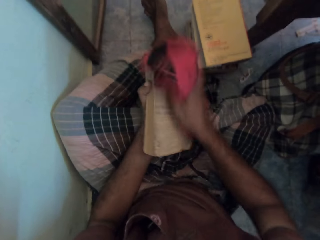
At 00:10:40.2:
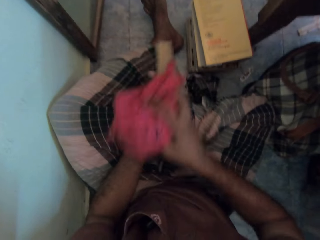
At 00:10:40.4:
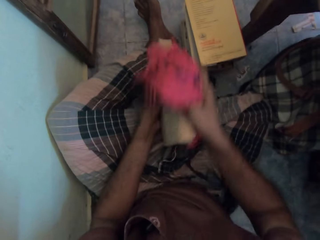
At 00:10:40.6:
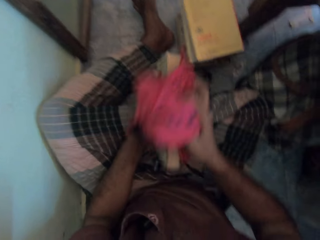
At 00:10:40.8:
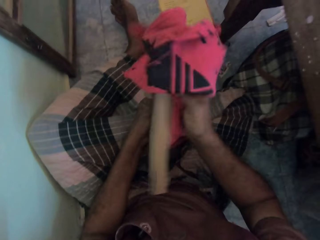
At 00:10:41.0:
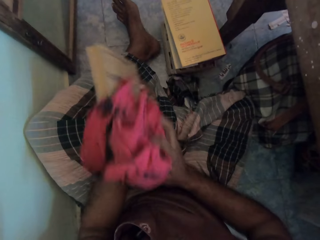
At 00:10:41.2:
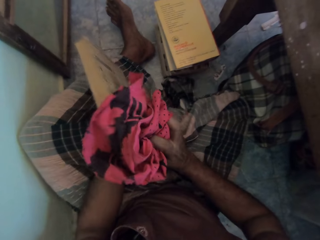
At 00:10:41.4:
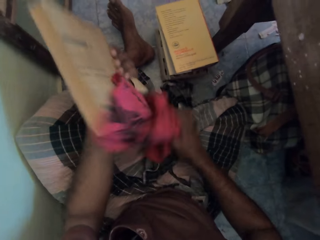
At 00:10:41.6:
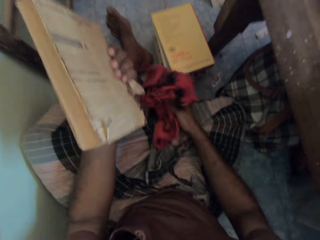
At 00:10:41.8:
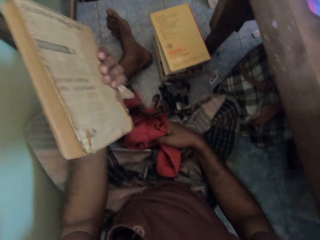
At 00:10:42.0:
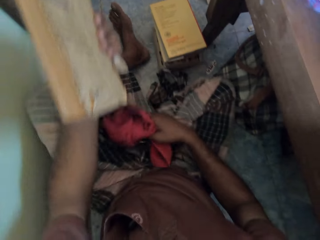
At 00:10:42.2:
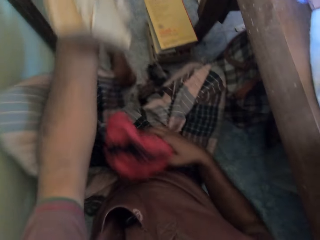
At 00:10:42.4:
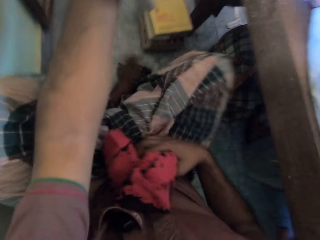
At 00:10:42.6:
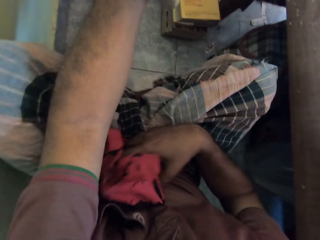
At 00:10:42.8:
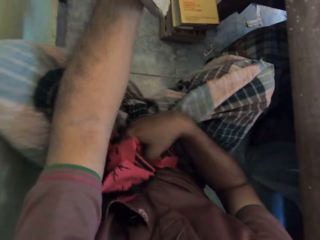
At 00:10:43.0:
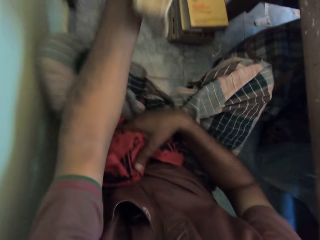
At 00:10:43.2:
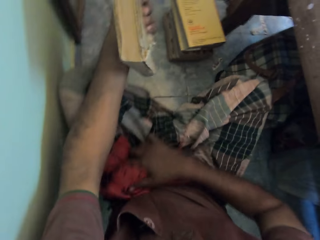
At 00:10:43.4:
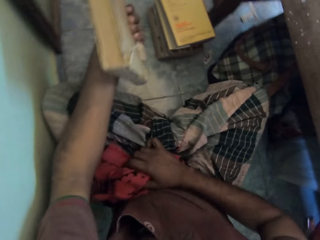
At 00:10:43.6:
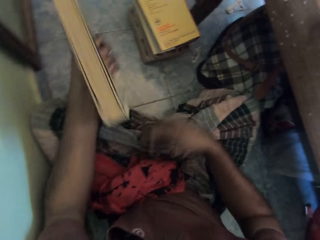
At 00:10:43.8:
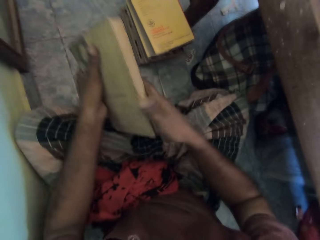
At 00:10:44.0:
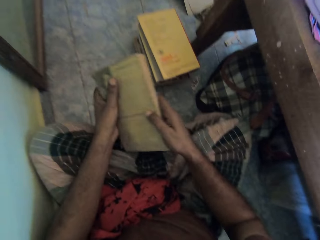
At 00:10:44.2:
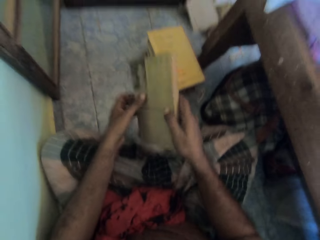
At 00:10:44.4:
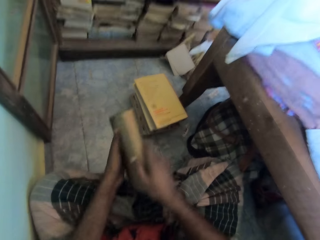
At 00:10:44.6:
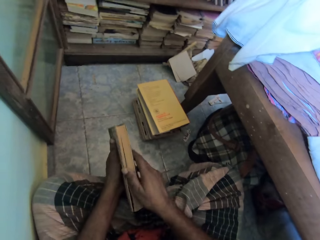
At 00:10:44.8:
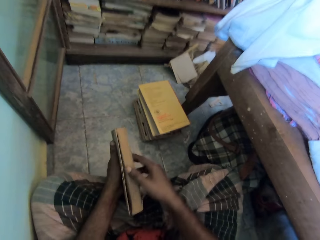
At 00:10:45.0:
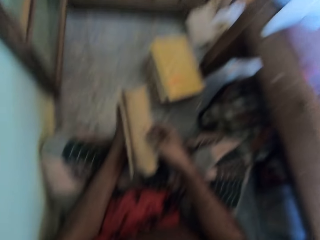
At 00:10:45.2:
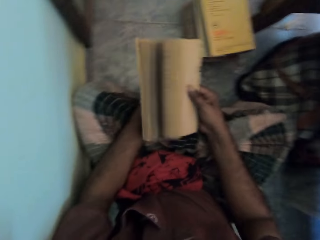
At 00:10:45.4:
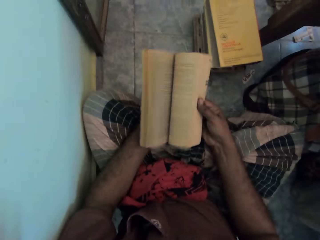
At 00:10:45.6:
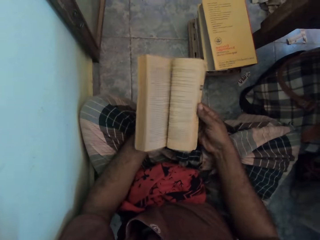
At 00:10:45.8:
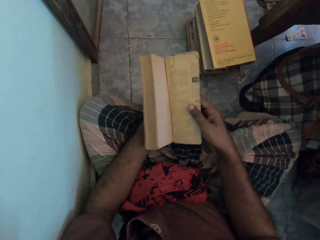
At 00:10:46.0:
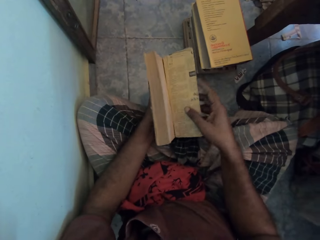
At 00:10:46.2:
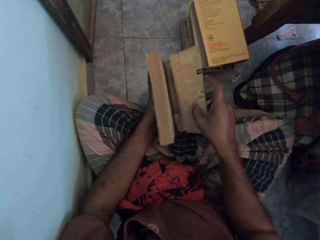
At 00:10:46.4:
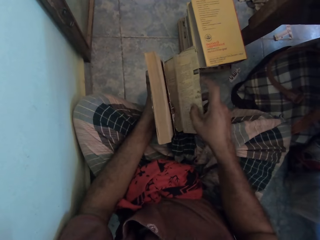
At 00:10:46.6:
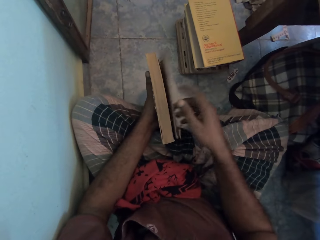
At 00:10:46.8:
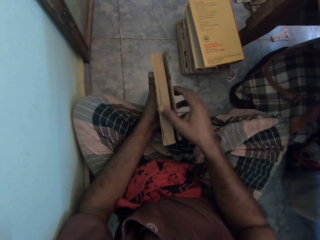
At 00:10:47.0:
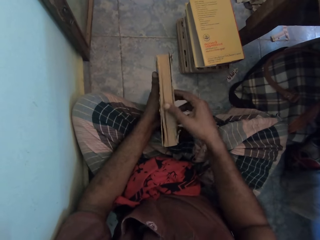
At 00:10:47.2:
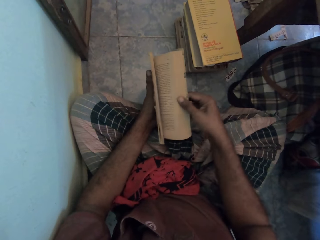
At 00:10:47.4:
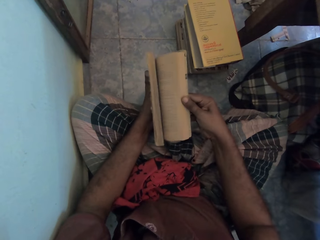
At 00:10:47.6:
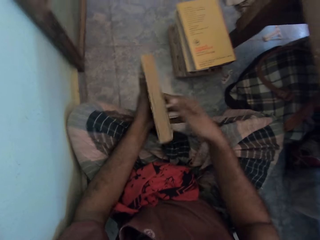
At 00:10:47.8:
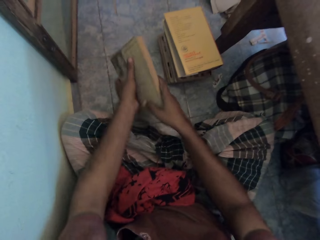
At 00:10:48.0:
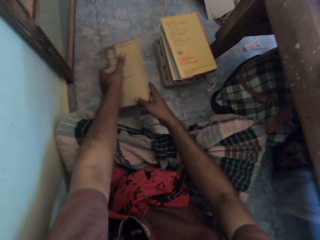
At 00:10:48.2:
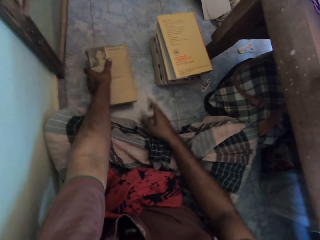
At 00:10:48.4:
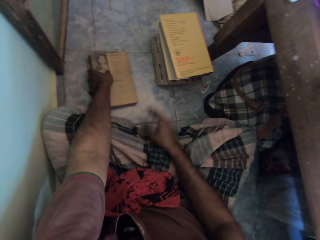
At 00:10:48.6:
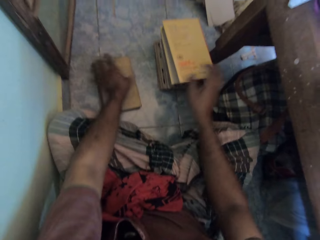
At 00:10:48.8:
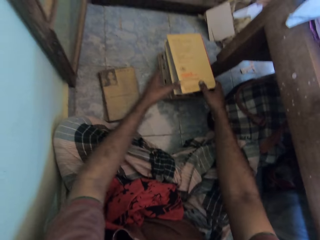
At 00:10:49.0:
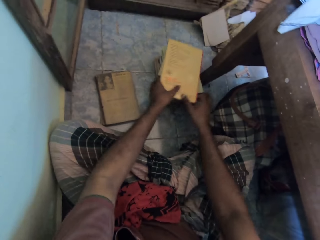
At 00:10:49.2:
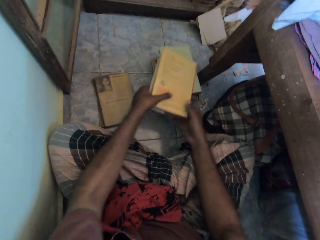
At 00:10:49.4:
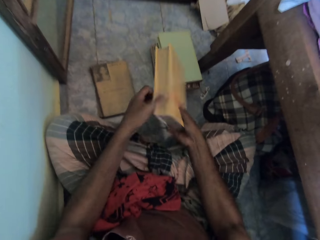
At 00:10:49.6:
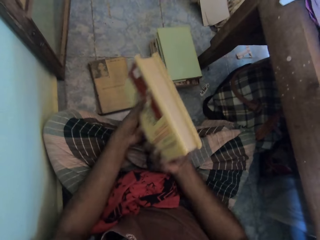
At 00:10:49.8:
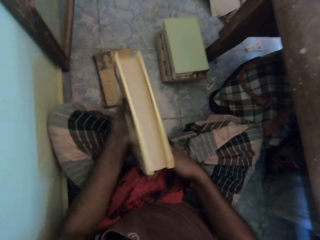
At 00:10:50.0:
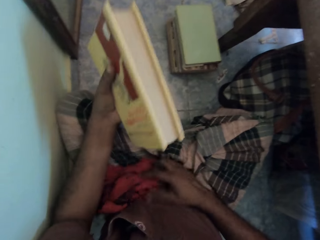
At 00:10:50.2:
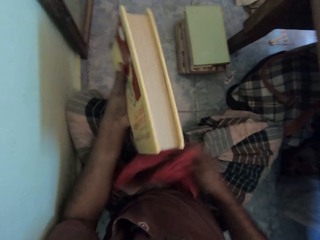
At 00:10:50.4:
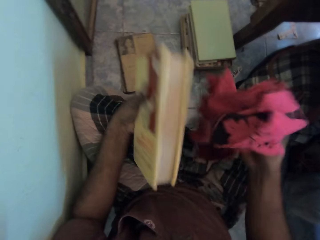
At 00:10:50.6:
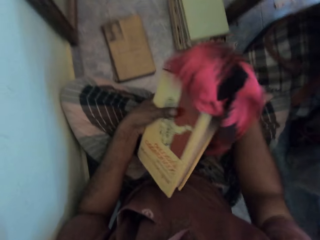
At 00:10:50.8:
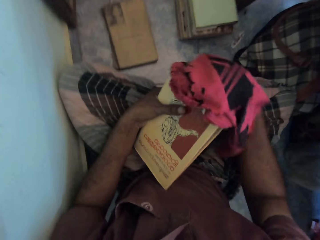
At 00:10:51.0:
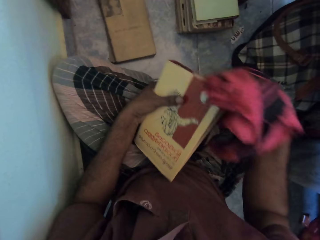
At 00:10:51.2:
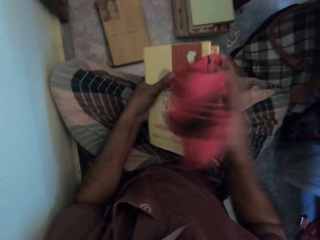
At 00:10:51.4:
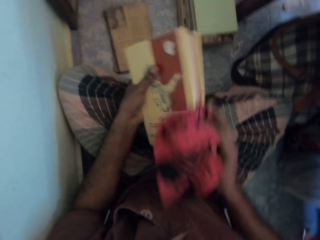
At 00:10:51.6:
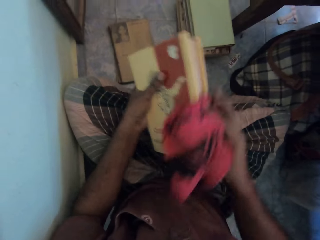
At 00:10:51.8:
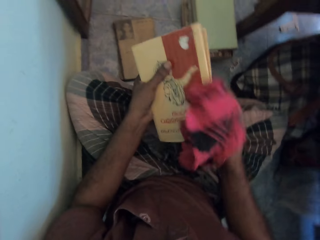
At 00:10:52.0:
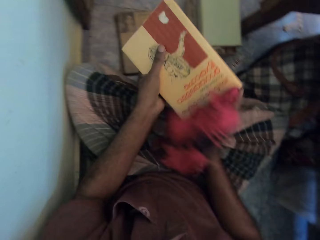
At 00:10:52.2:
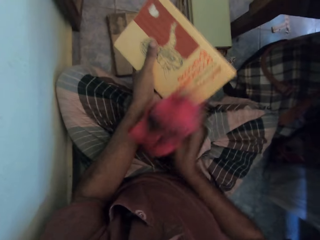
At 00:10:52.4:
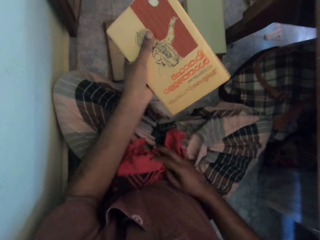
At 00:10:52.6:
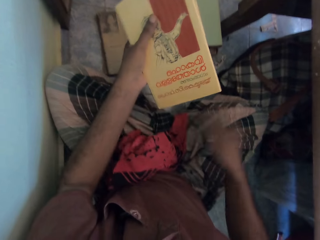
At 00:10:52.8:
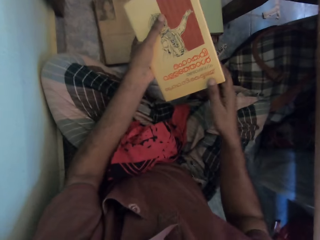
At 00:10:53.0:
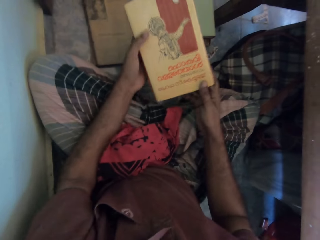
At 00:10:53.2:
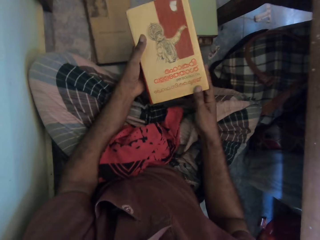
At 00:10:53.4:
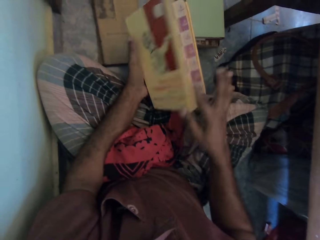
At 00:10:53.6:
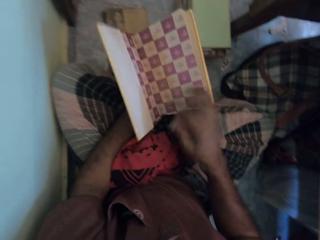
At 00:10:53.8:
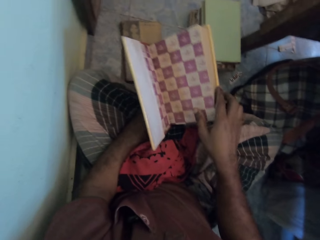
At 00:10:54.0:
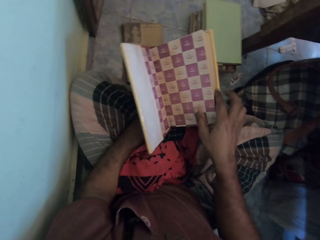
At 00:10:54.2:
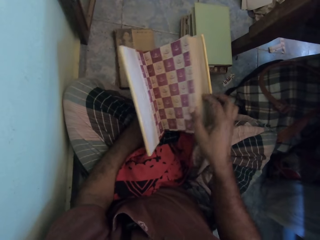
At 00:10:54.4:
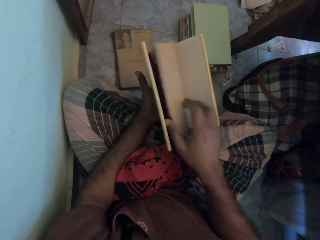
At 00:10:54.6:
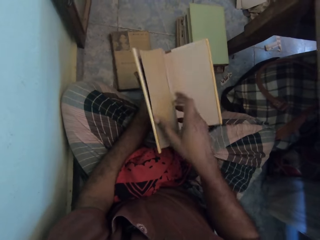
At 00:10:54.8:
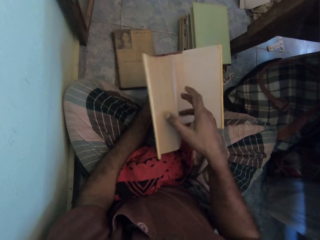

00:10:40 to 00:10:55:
The camera wearer puts the cloth on his lap. He adjusts his feet. He holds the book with the right hand and opens the pages in the book. He puts the book on the floor. He picks up a book from the floor. He picks up the cloth with the left hand and cleans the book with the cloth. He puts the cloth on his lap. He drops the cloth. He opens the pages on the book.

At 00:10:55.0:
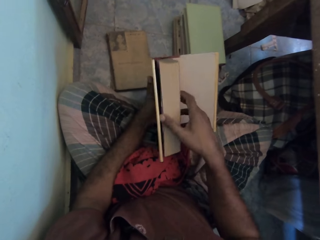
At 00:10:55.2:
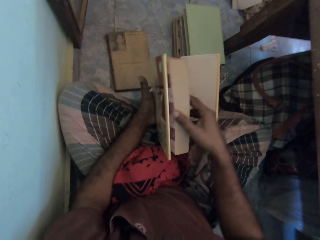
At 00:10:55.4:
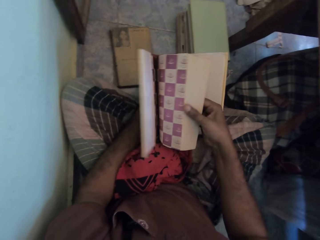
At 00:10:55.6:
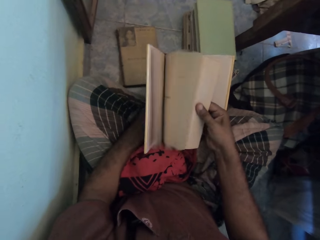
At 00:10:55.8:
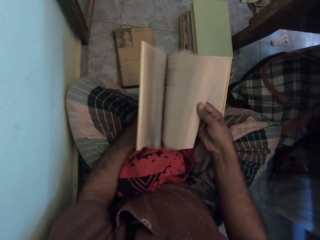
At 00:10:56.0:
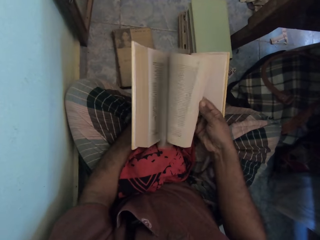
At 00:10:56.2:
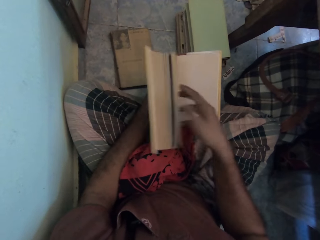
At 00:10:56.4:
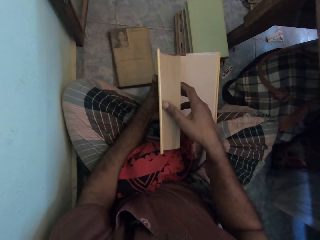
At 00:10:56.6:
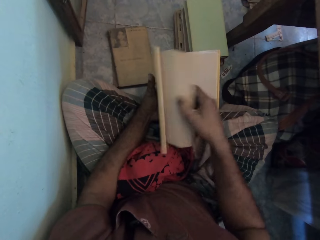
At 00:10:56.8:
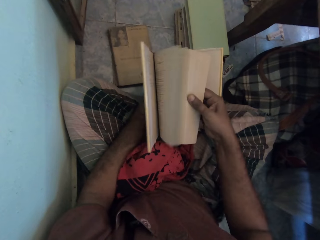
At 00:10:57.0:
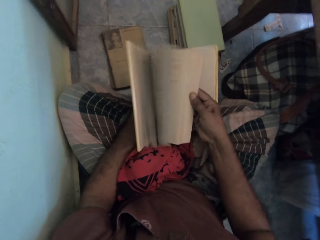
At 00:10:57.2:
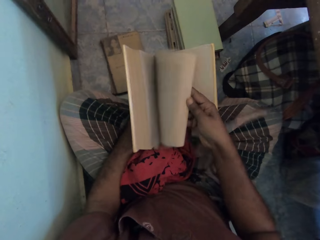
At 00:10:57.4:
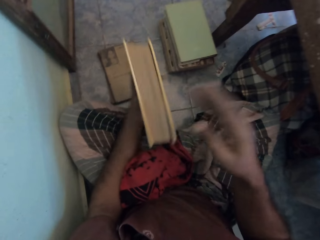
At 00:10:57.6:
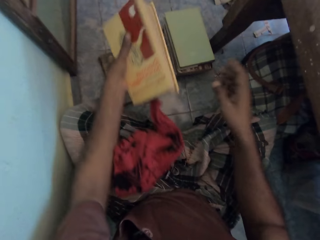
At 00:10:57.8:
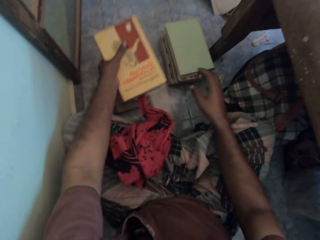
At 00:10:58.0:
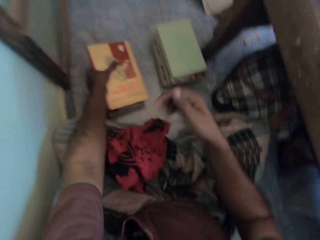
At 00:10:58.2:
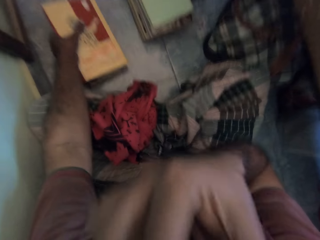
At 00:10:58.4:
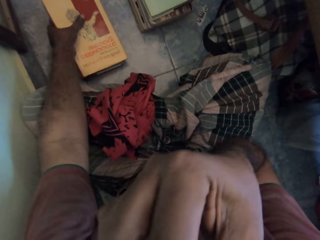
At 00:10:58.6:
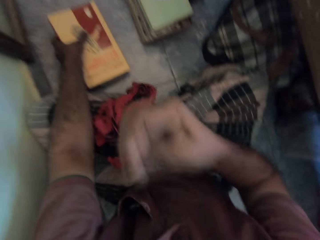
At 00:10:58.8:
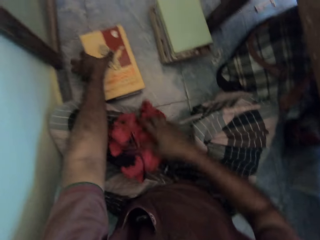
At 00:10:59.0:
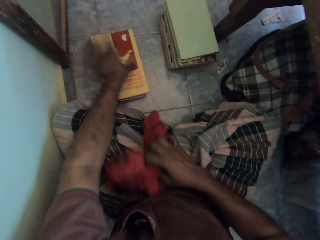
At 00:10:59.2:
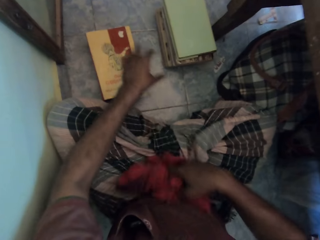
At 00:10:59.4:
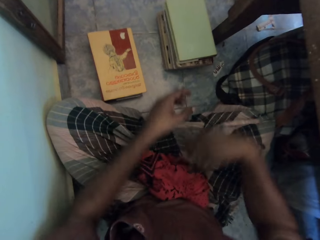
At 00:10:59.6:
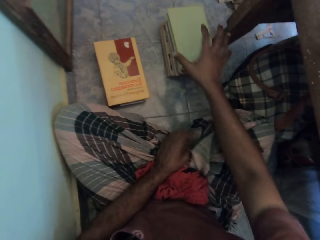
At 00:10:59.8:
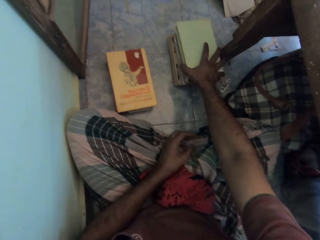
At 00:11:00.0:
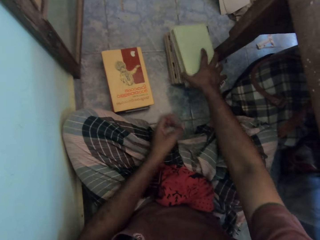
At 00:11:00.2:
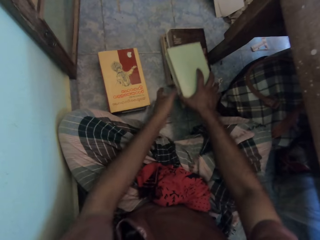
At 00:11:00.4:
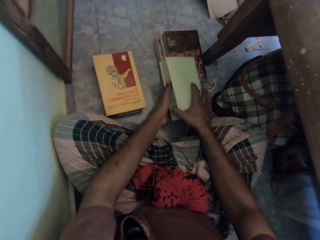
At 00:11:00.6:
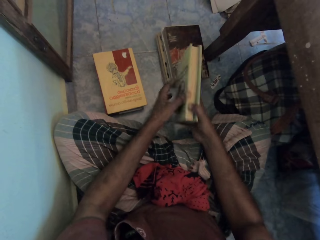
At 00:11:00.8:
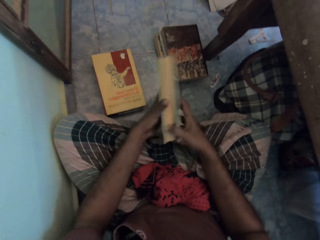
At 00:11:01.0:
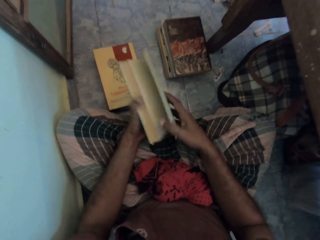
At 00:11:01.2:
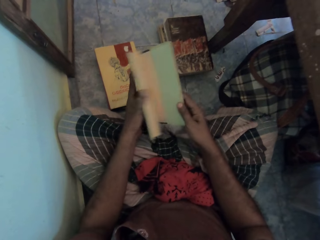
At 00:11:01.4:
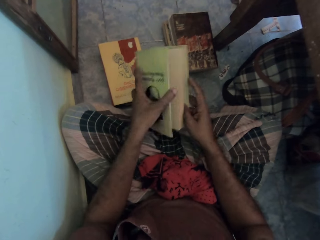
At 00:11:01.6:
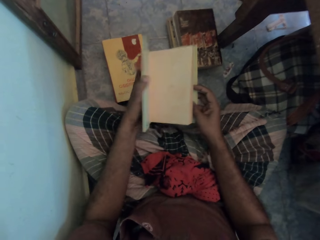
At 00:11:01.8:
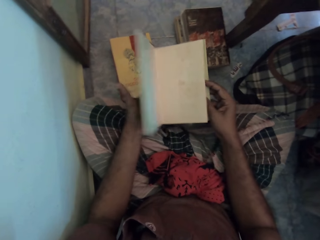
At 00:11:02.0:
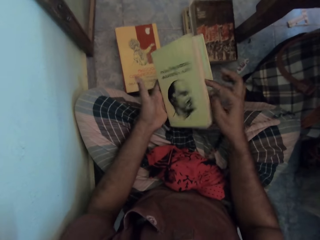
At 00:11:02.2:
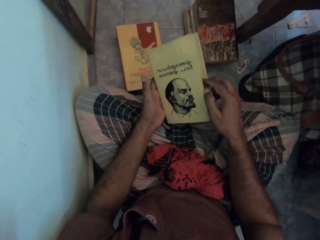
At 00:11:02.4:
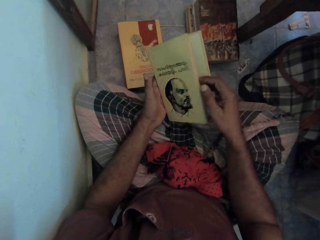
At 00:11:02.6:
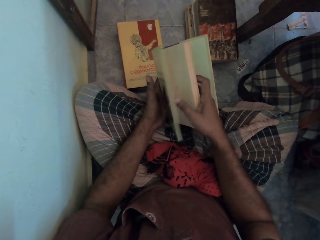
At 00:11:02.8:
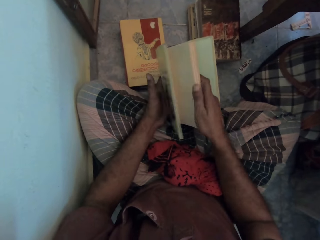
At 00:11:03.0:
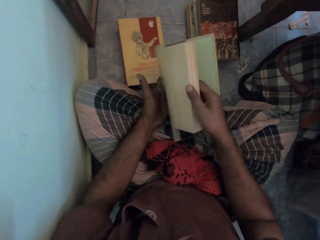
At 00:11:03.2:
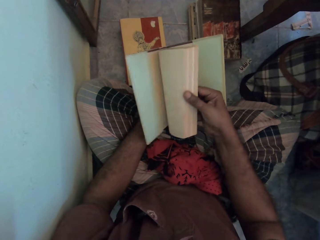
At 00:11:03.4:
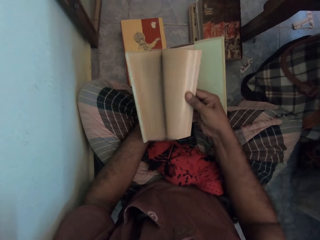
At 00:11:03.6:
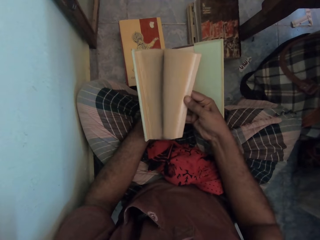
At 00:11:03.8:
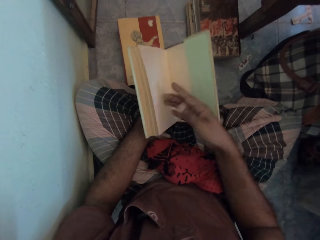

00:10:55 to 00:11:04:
The camera wearer puts the book on the floor. He itches his nose. He touches his face. He extends the cloth and moves the cloth. He picks up a book from the floor. He opens the book and opens the pages in the book.
